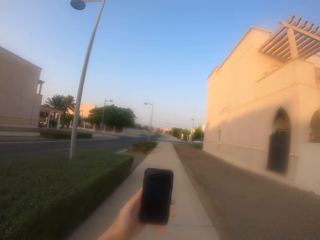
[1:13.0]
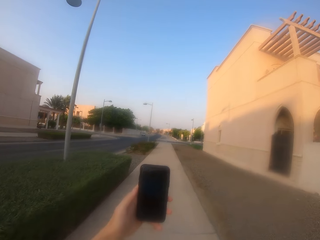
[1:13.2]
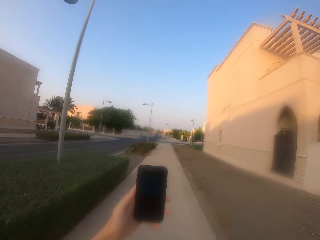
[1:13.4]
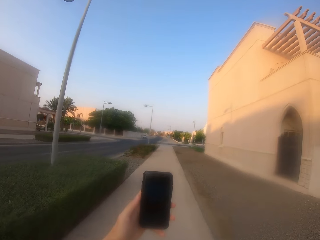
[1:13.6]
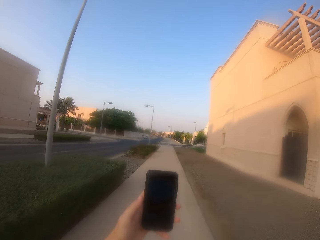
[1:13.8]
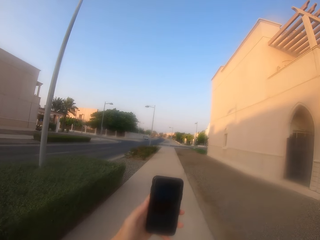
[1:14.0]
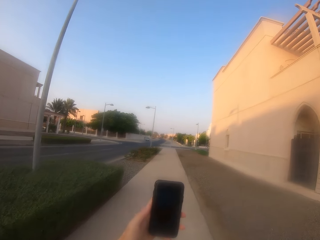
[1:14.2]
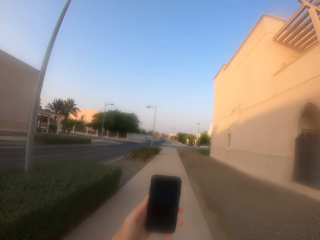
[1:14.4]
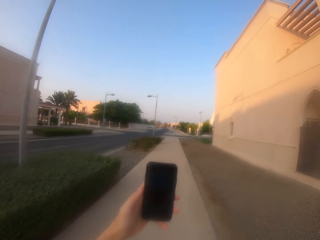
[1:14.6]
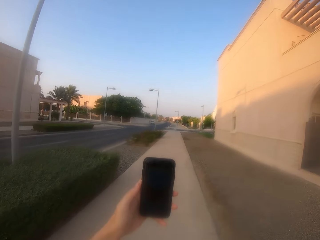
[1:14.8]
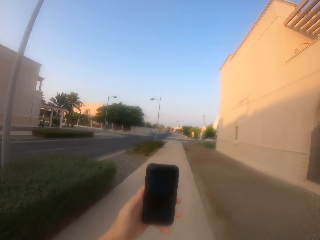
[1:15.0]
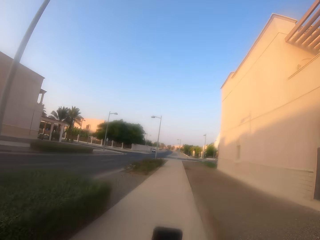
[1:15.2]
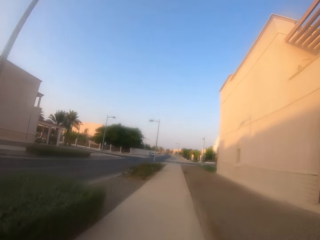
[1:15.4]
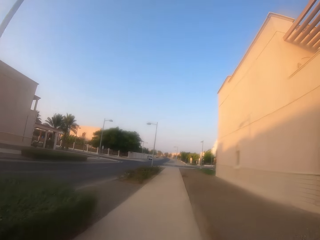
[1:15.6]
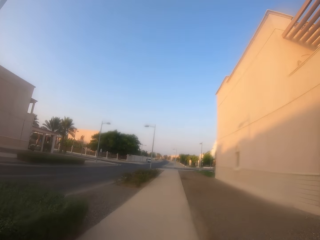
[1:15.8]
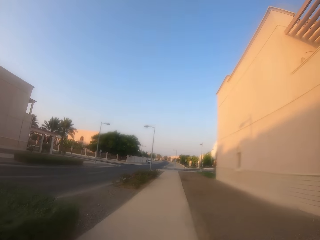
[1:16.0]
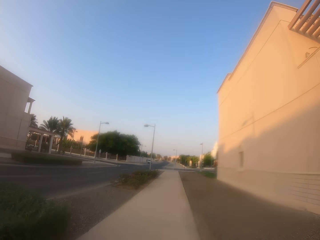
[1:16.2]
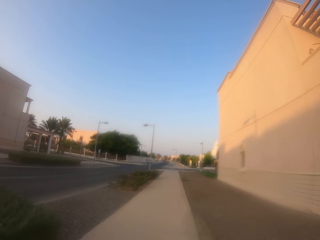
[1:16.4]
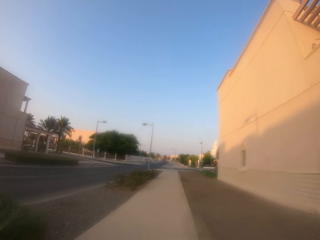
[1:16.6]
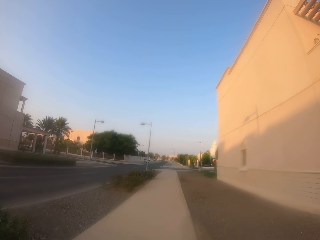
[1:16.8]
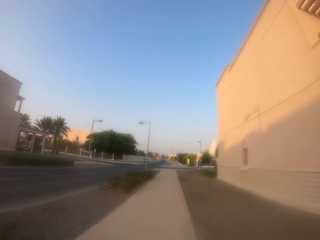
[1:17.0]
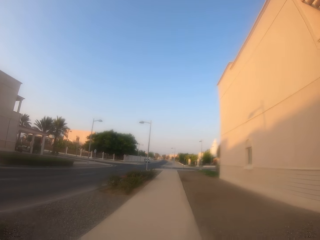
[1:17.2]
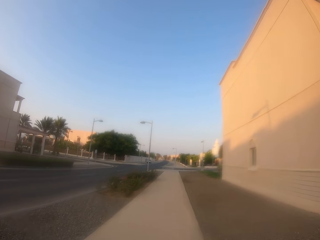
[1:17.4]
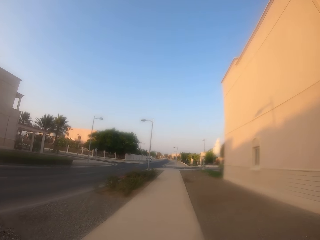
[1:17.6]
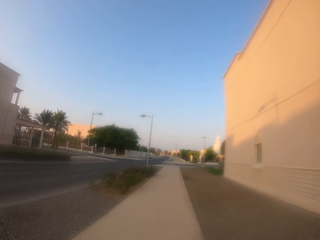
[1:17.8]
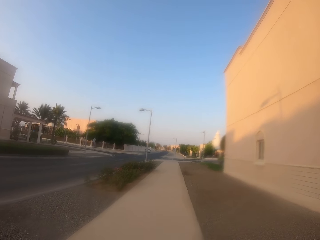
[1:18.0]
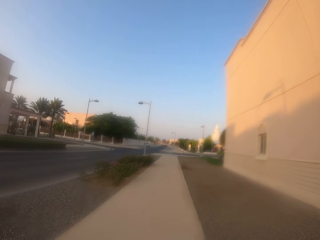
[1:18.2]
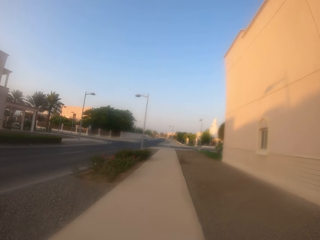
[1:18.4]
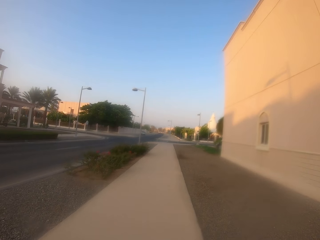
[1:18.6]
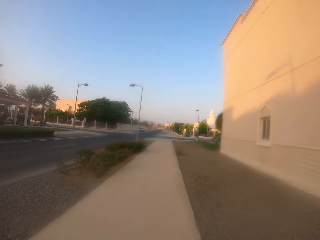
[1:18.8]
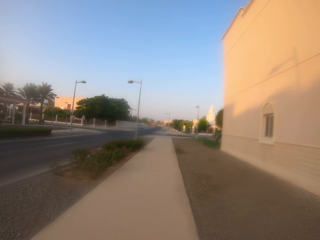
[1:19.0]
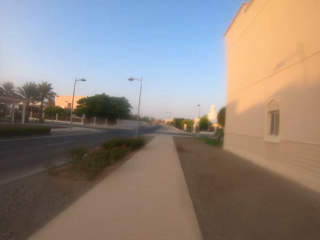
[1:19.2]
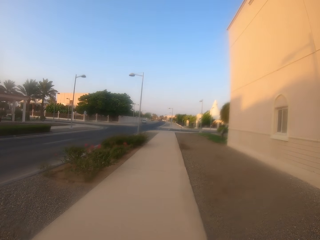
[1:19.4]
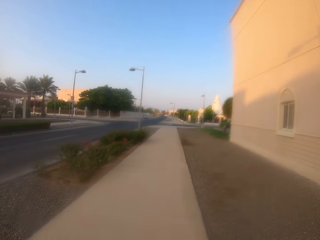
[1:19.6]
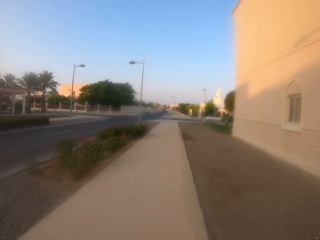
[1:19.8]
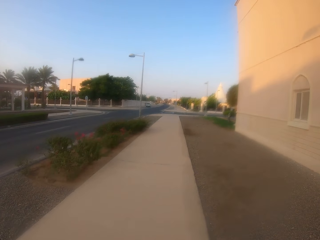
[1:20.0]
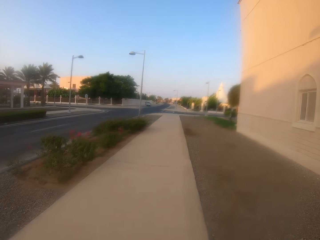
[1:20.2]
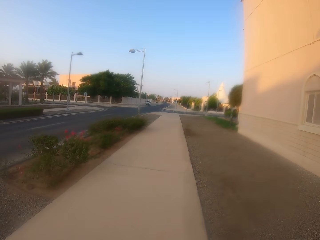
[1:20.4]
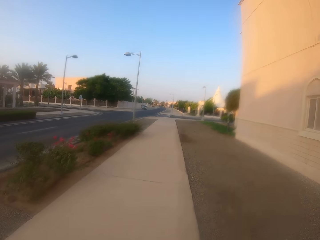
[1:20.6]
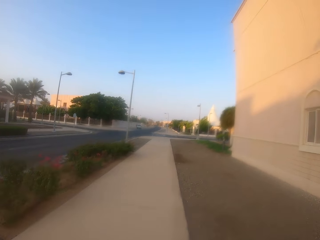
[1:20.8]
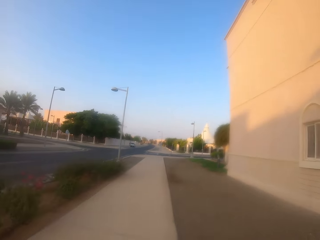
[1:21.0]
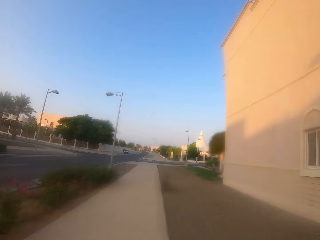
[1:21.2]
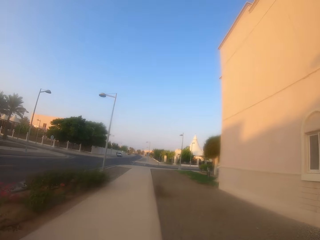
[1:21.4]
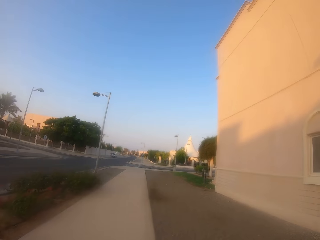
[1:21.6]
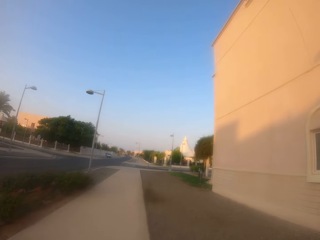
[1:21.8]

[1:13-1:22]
The camera wearer puts away his phone. He walks on the road.

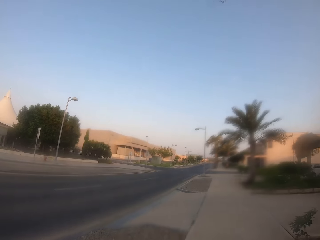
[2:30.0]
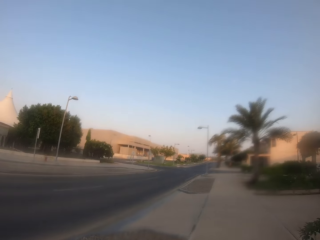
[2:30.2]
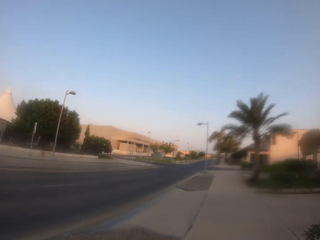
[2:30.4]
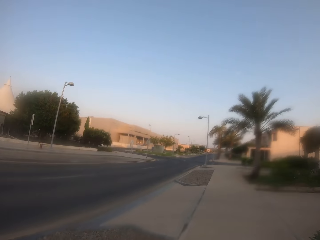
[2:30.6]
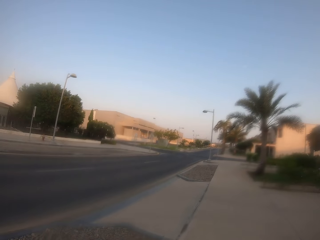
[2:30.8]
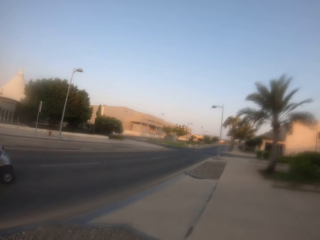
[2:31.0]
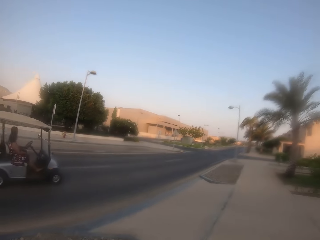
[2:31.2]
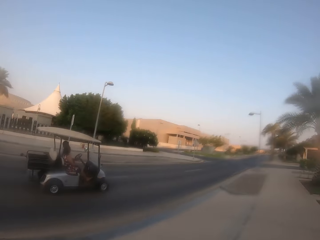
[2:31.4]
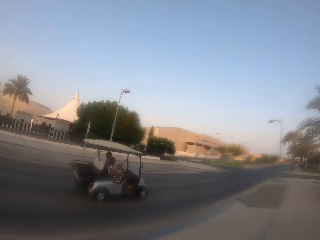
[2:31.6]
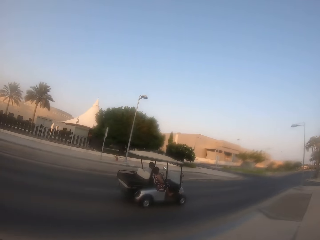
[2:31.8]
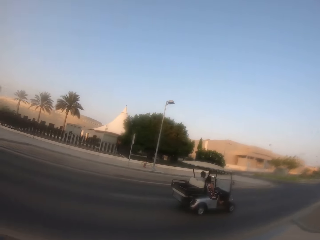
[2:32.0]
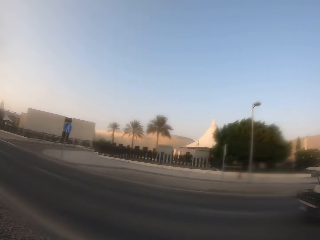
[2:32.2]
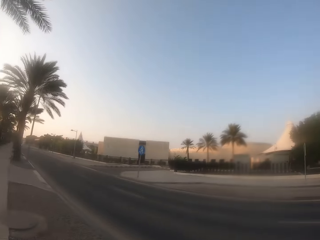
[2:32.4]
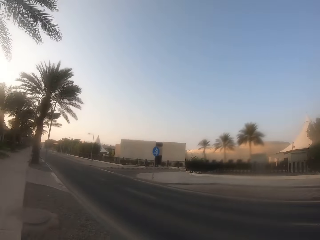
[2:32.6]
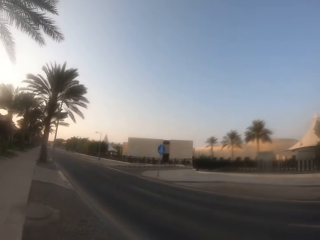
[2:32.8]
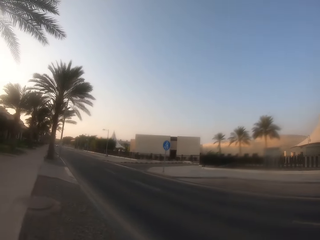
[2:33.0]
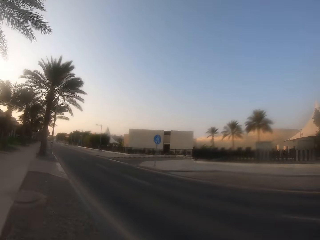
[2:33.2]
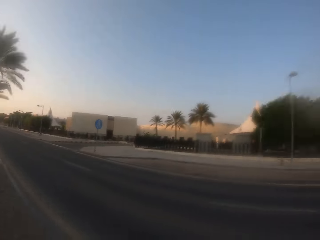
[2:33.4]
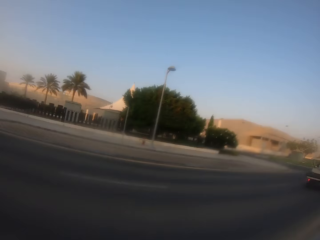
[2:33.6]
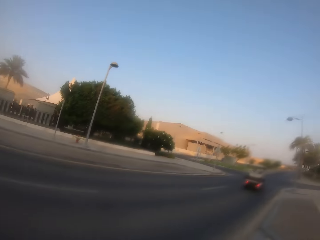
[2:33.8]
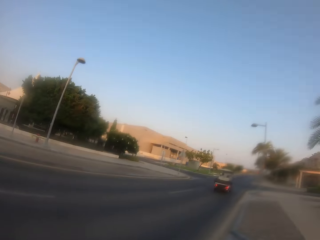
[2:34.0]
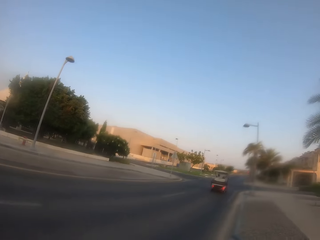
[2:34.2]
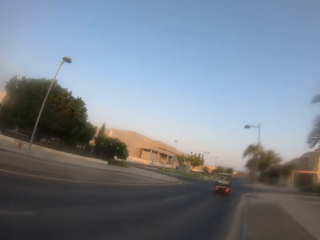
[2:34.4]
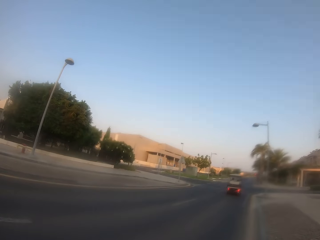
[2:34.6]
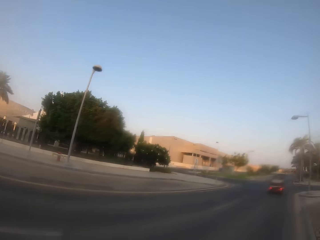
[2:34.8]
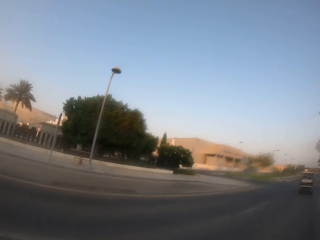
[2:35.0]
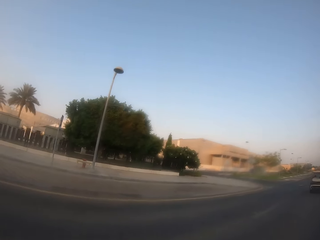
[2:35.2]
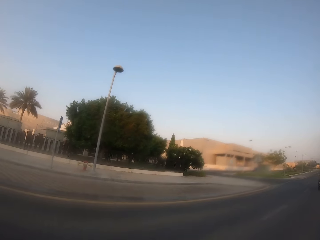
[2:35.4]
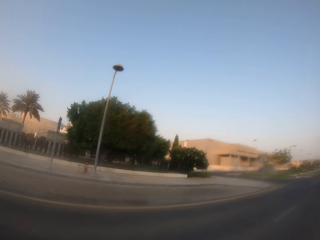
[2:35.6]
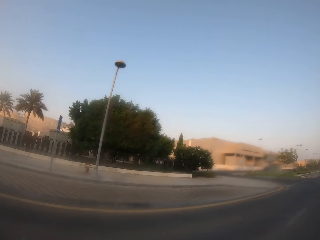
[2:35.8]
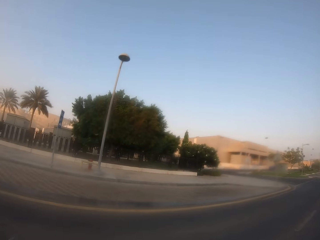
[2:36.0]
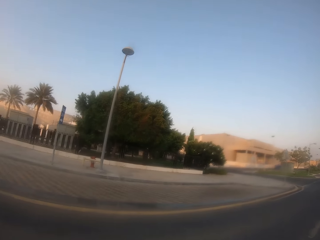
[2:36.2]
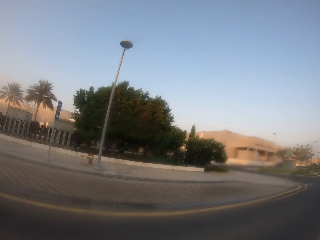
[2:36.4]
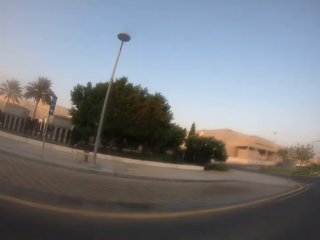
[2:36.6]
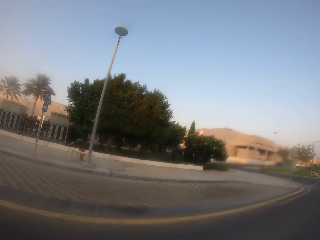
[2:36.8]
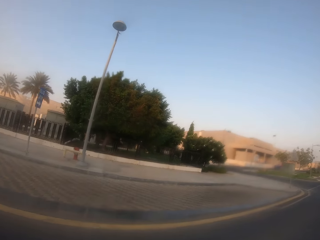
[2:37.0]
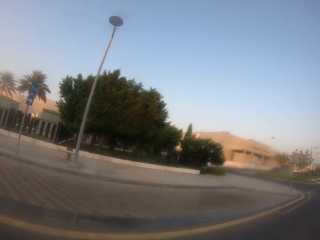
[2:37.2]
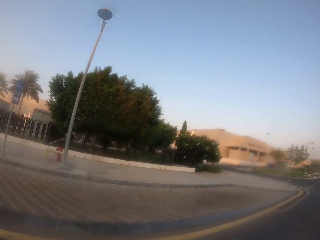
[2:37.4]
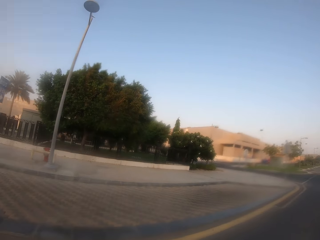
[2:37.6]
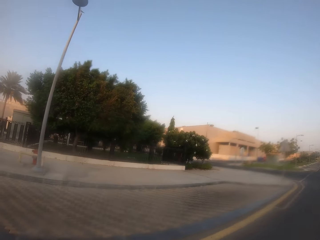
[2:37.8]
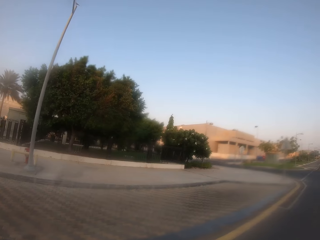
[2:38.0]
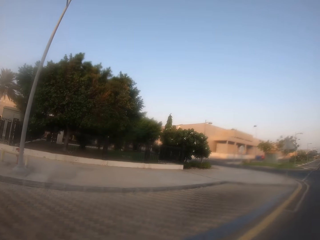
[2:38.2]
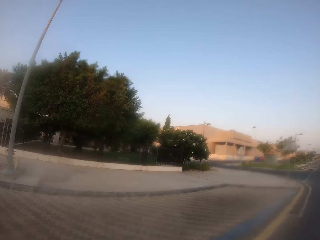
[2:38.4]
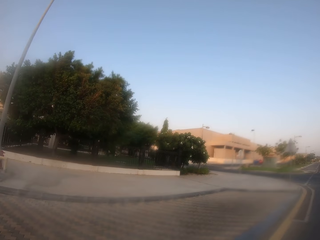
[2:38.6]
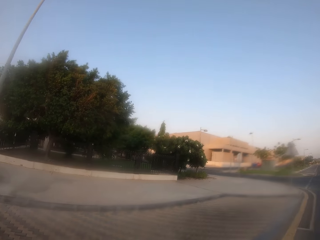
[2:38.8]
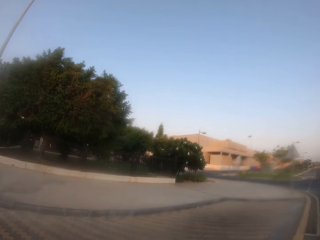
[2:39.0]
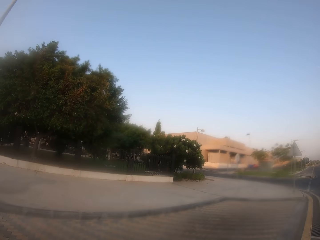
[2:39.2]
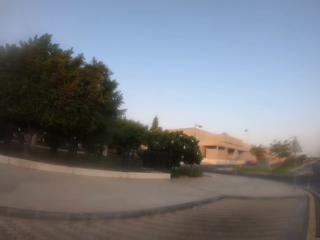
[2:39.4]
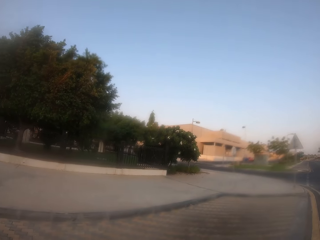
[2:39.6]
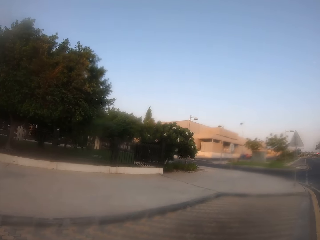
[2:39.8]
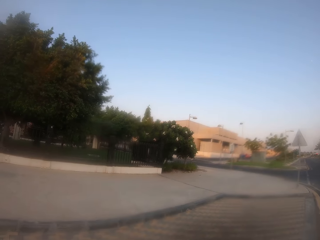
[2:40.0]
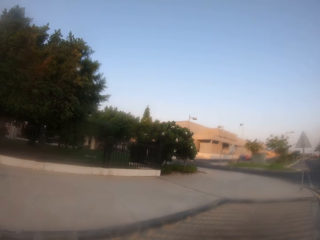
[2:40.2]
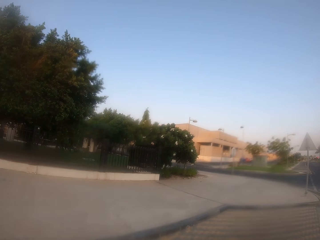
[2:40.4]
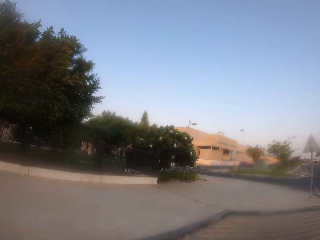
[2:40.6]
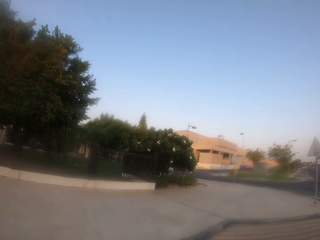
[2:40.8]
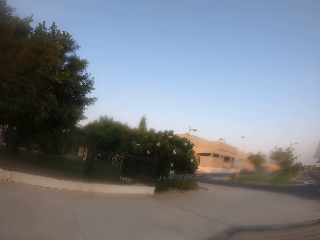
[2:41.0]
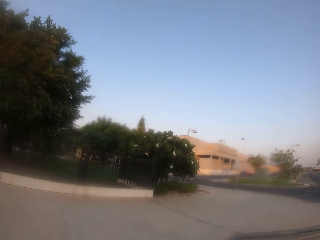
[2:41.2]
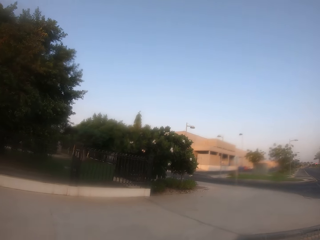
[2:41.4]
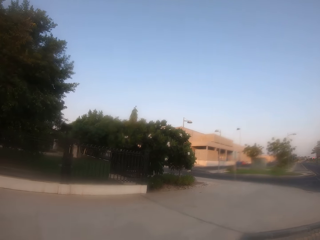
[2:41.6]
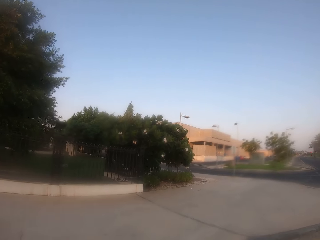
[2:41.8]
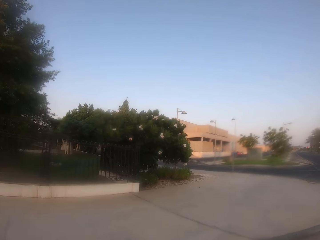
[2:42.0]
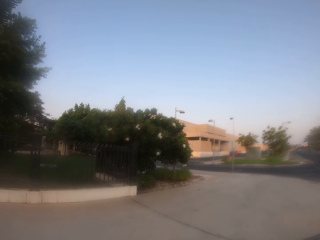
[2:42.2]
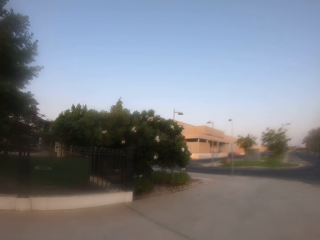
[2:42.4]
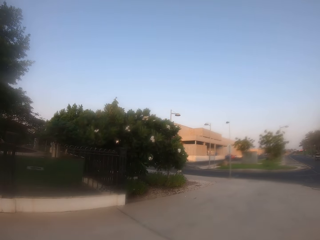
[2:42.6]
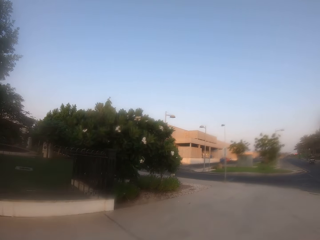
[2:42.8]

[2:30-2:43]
The camera wearer looks around. They cross the road and walk on the road. They walk on the road.
